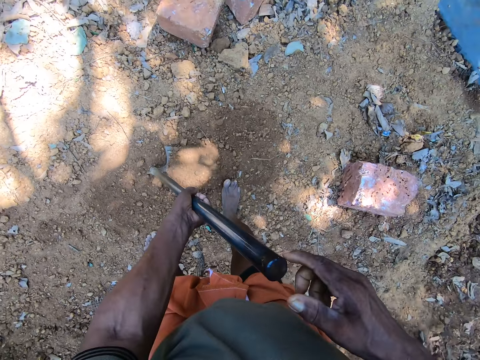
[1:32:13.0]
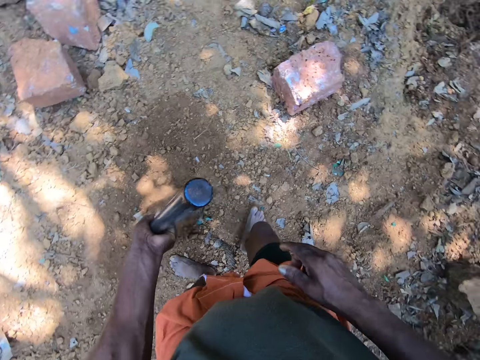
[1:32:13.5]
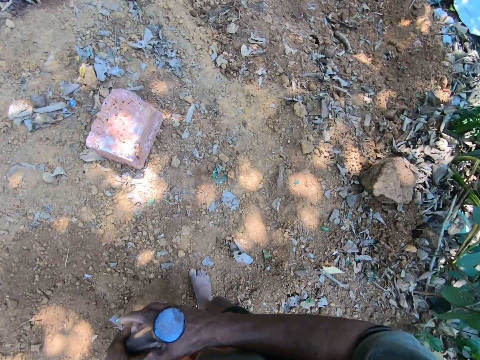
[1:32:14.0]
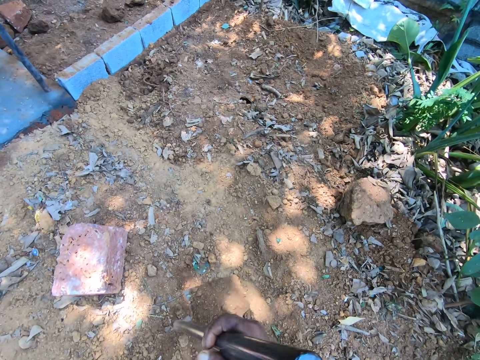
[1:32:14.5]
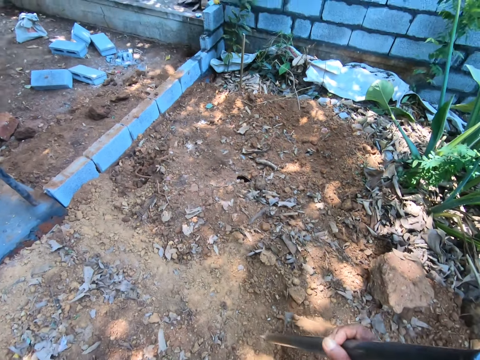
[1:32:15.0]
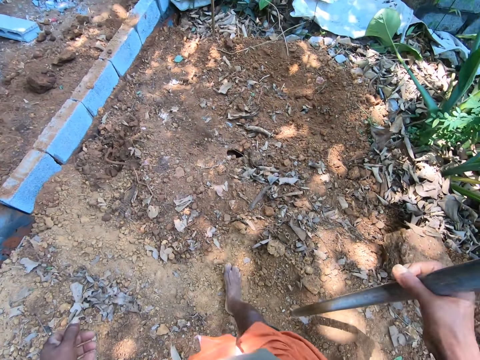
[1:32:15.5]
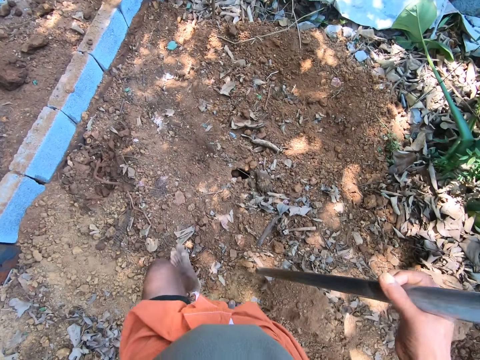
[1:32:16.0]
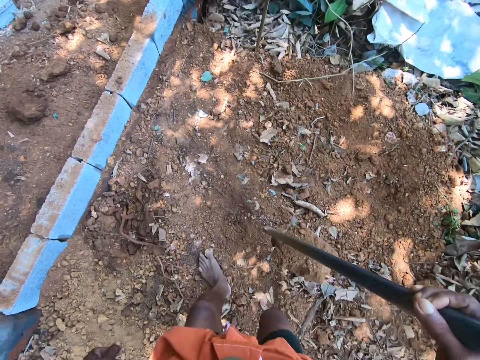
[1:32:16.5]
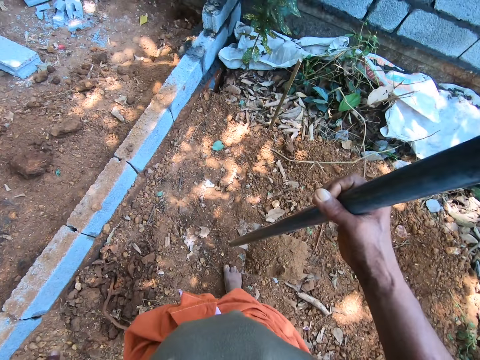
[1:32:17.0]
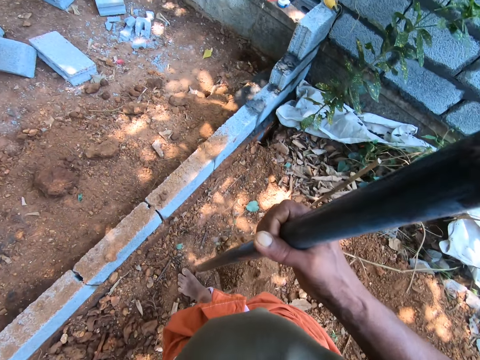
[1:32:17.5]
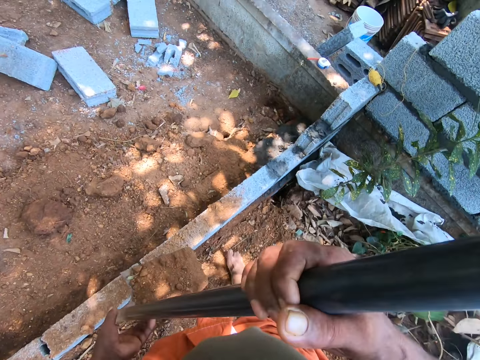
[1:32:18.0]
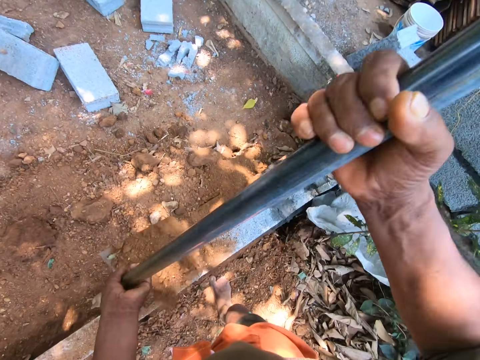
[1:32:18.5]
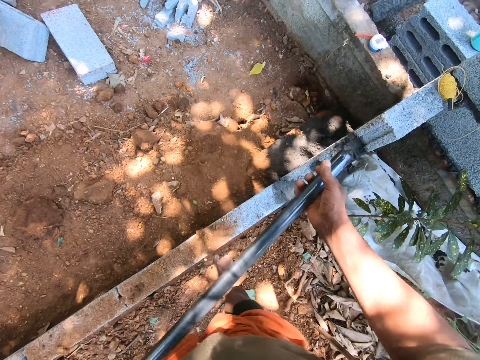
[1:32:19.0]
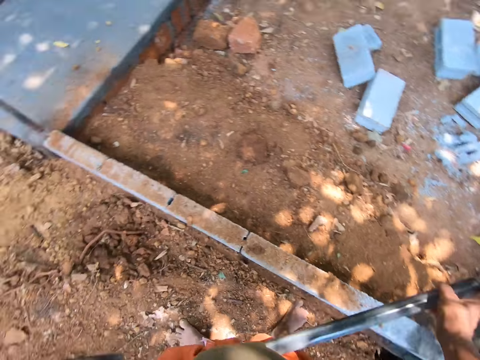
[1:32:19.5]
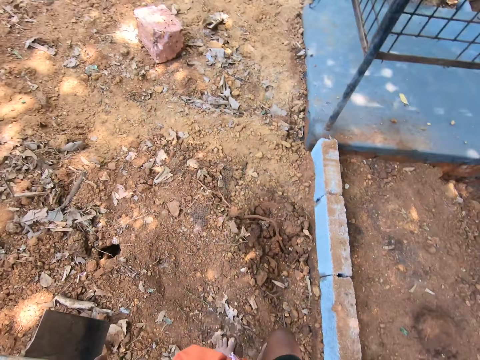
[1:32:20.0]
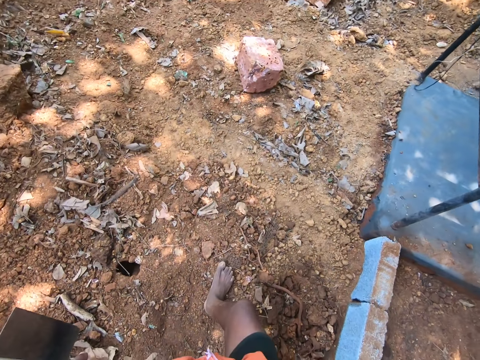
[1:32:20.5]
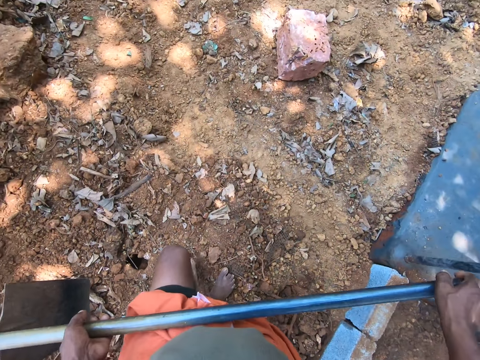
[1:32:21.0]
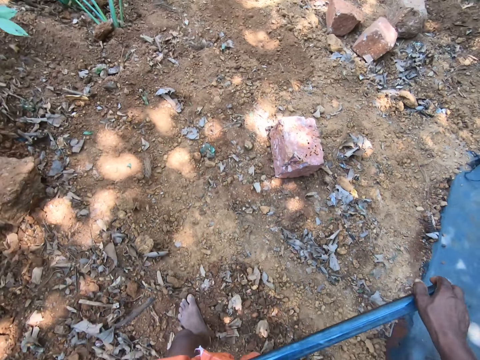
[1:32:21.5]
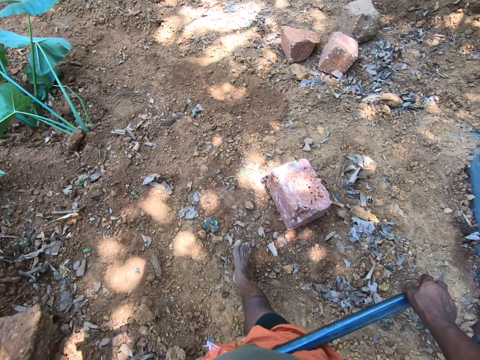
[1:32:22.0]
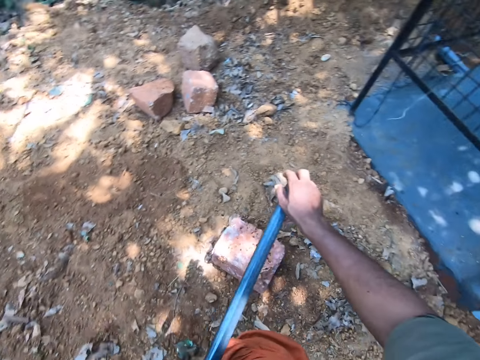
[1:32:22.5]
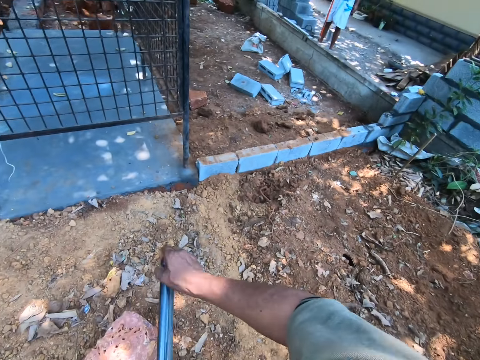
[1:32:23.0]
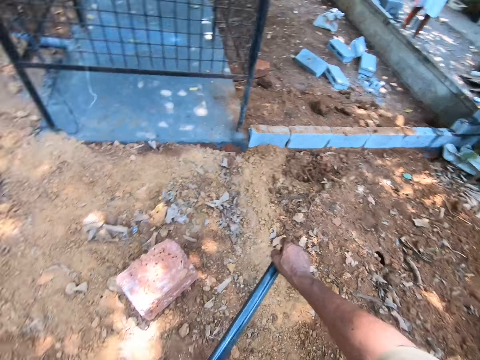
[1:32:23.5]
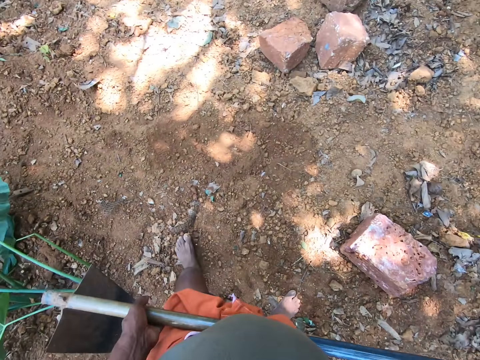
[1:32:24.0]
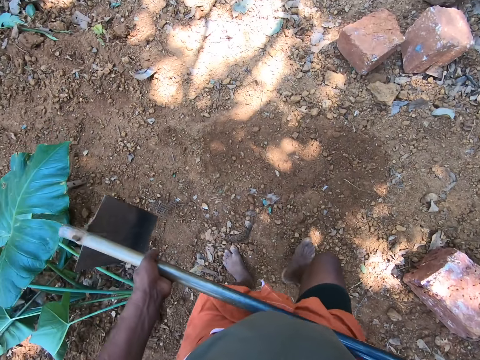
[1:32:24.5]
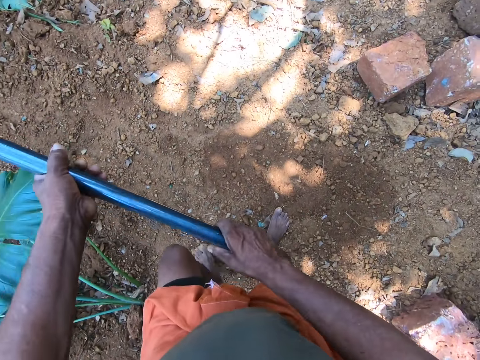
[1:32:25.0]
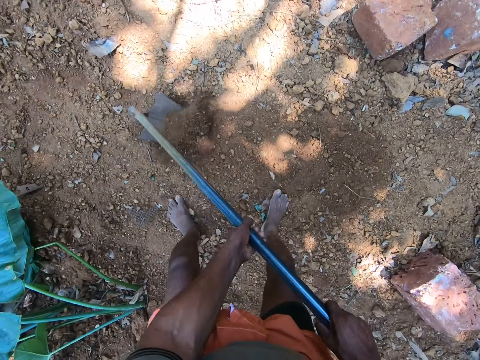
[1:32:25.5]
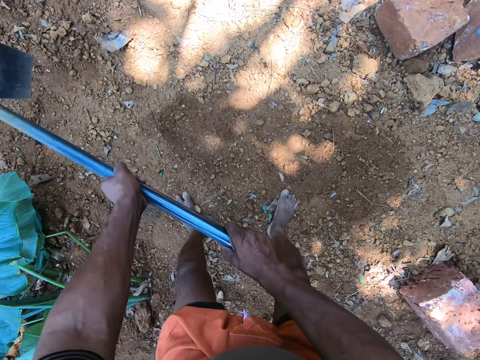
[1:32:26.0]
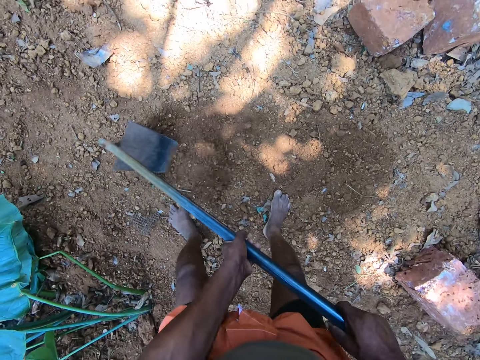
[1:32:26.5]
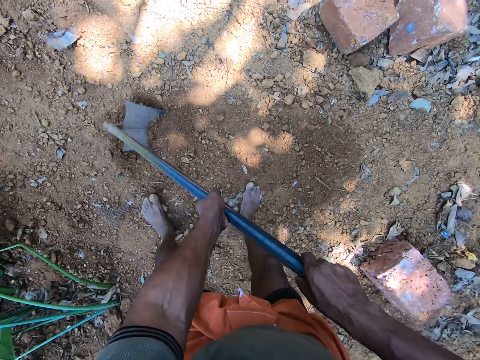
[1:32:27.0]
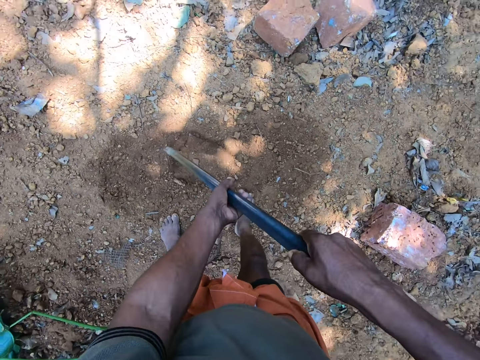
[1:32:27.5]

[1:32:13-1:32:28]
The camera wearer scoops soil with a hoe. He pours the sand in the hoe on the ground with both hands. He walks around. He packs the sand from the ground with the hoe in his hands. He digs the ground.

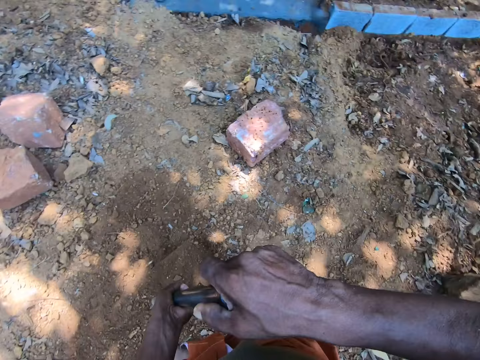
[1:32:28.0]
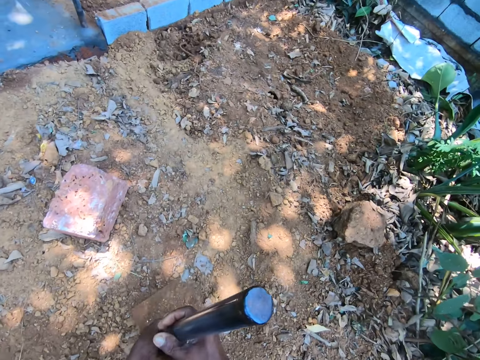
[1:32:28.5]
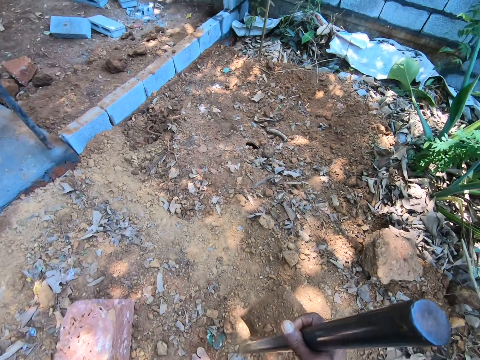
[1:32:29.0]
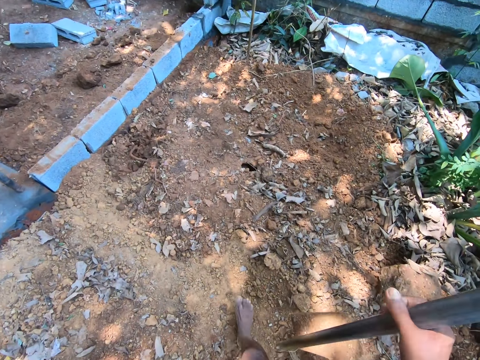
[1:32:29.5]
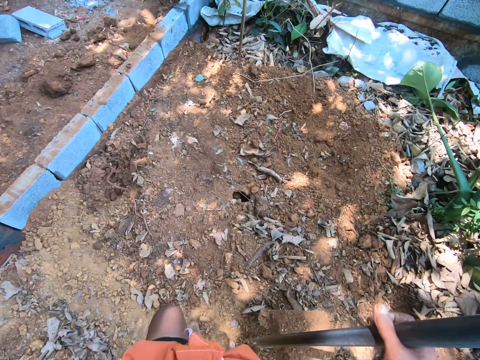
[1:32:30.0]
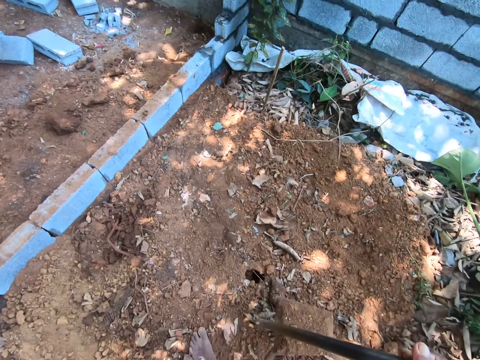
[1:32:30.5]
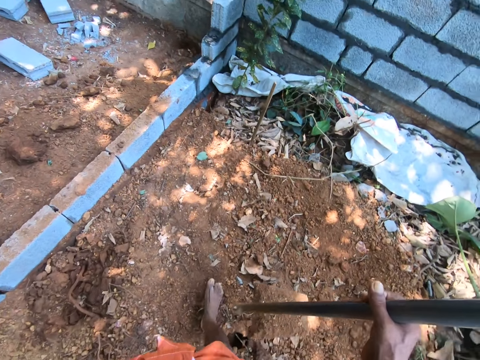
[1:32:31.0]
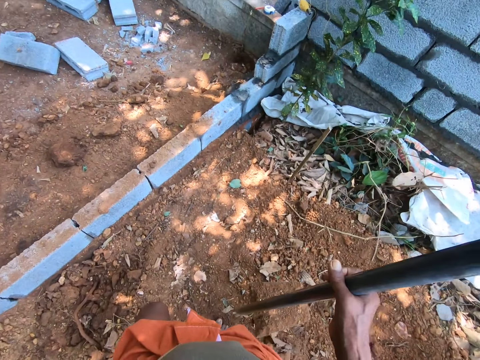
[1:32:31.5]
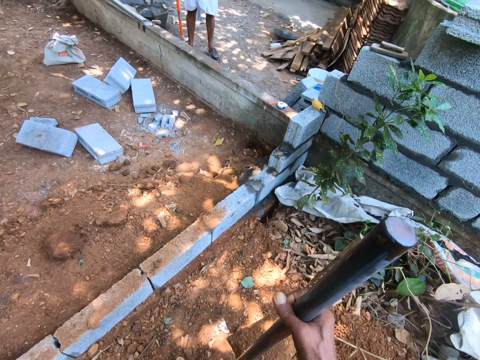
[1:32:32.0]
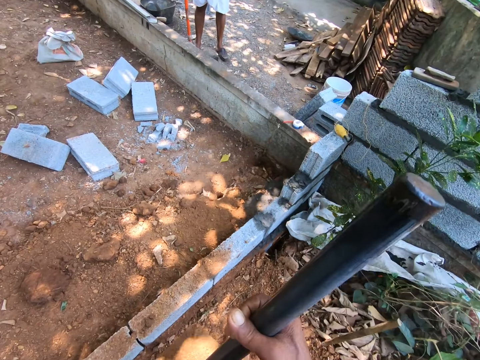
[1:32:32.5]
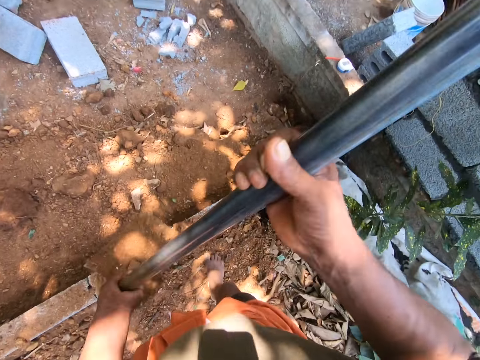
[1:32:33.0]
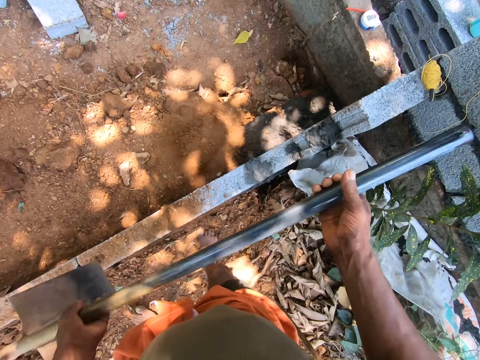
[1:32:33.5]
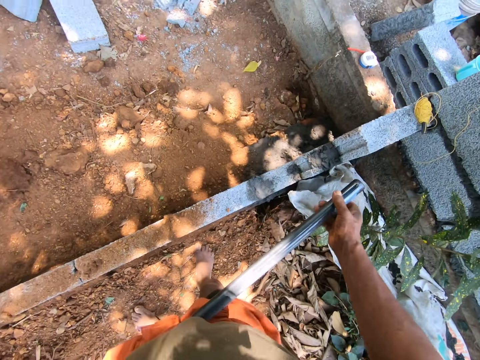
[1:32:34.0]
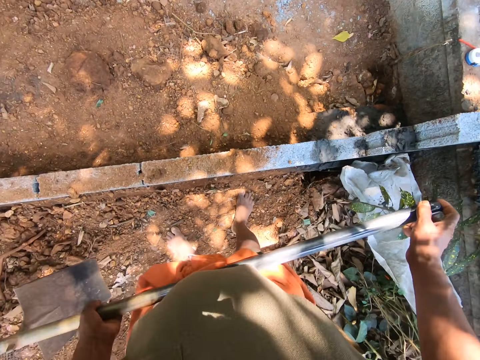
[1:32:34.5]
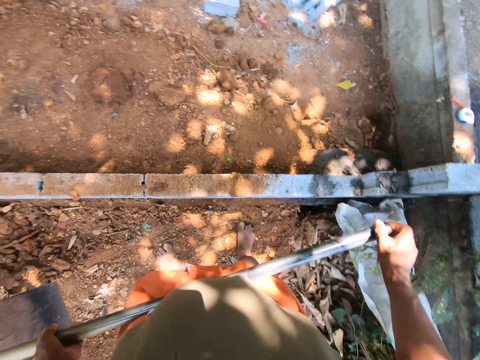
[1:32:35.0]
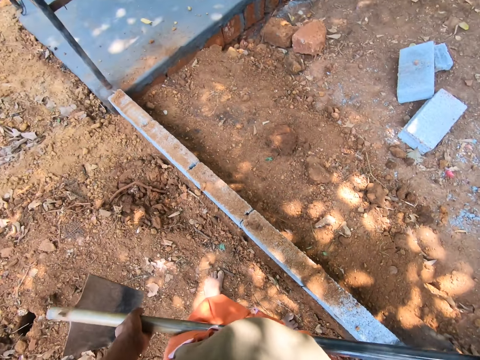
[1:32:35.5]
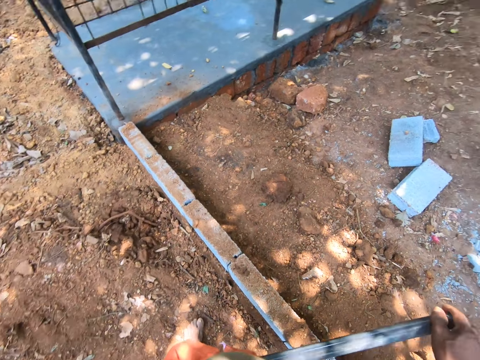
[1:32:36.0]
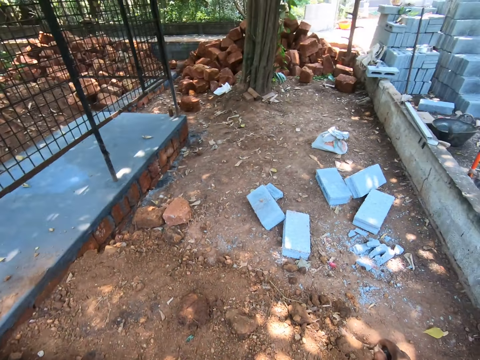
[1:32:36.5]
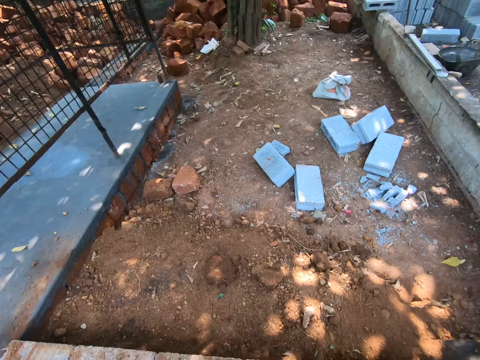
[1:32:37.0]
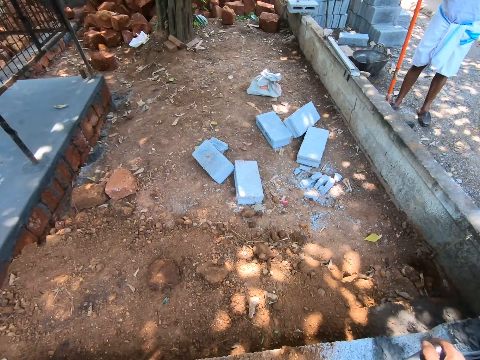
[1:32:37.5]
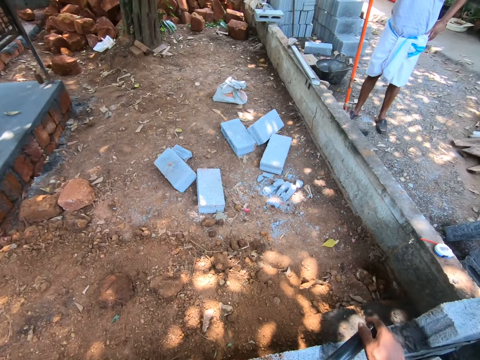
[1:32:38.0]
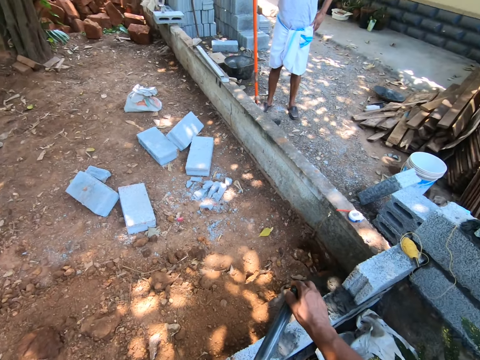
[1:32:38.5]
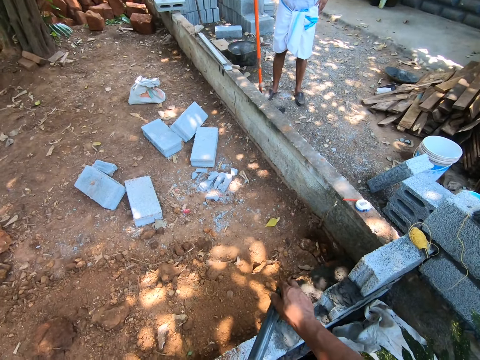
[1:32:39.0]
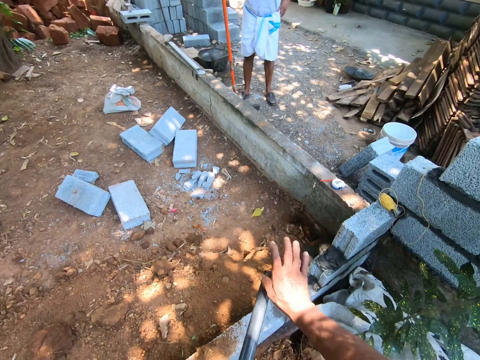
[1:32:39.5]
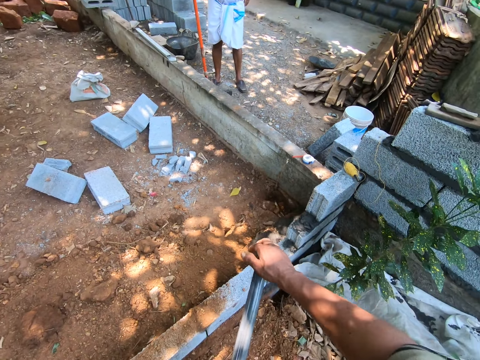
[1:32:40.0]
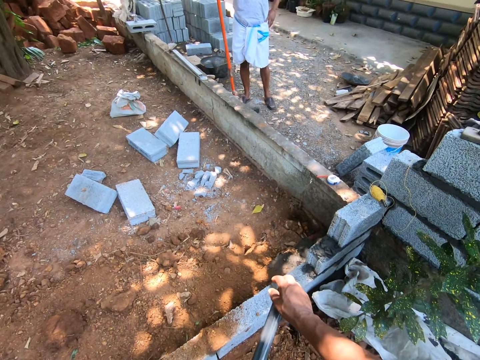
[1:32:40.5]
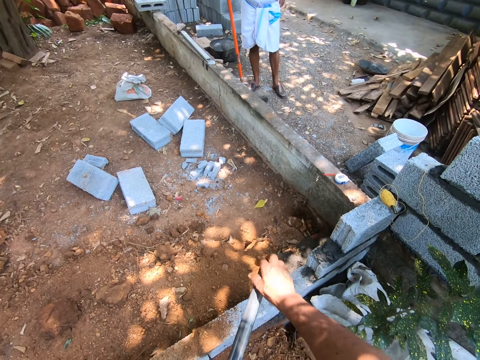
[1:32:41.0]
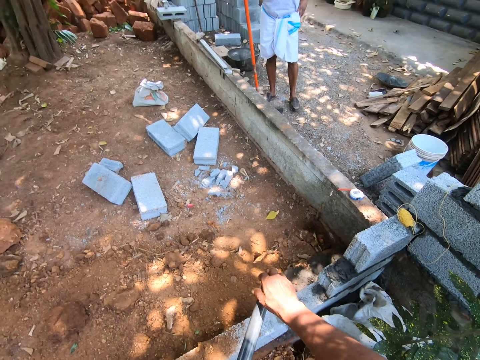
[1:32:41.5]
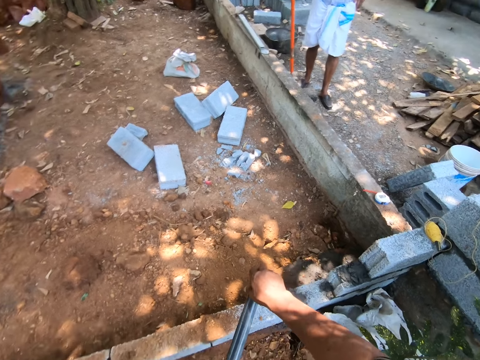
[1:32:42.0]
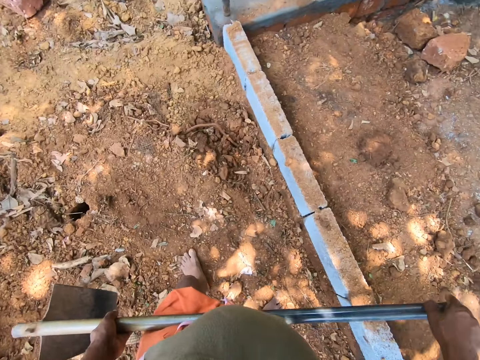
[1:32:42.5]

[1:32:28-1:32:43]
The camera wearer scoops soil with a hoe. They walk around. They pour the sand in the hoe on the ground with both hands. They walk around.
